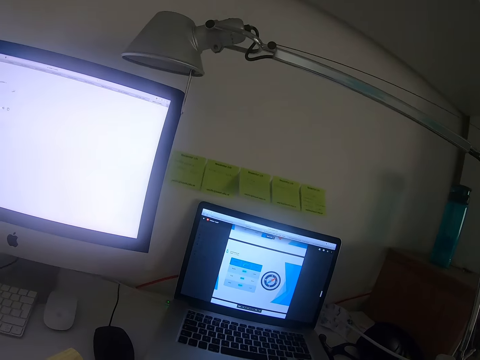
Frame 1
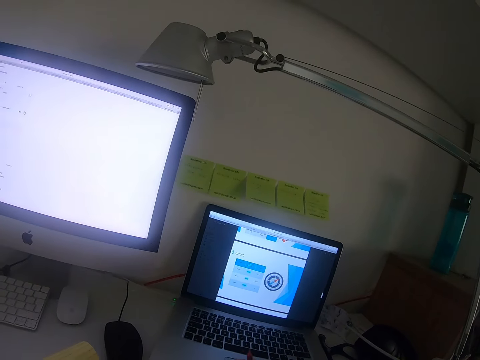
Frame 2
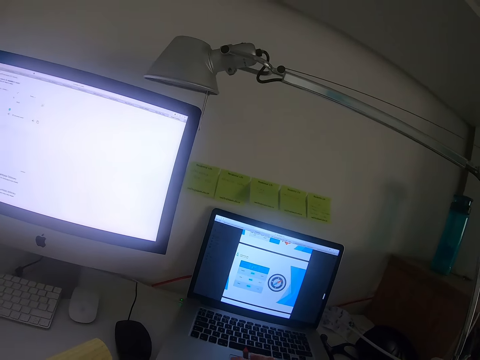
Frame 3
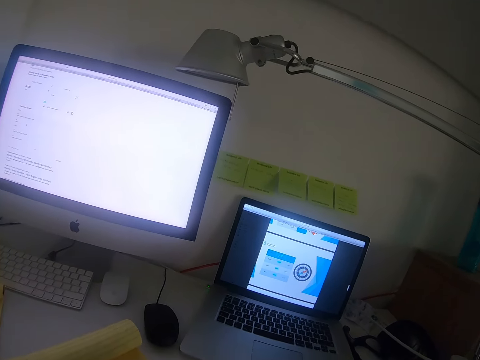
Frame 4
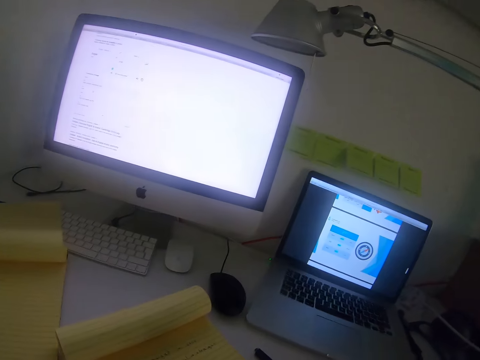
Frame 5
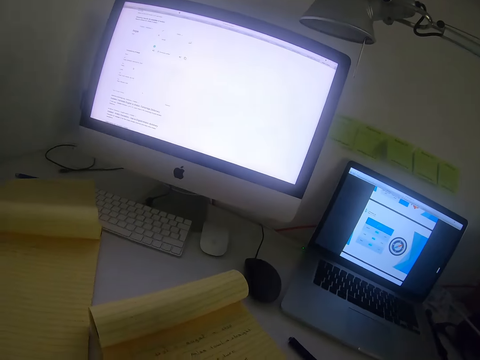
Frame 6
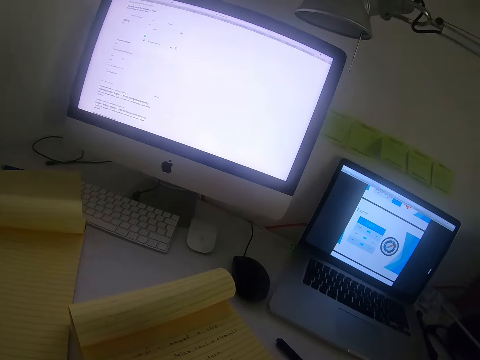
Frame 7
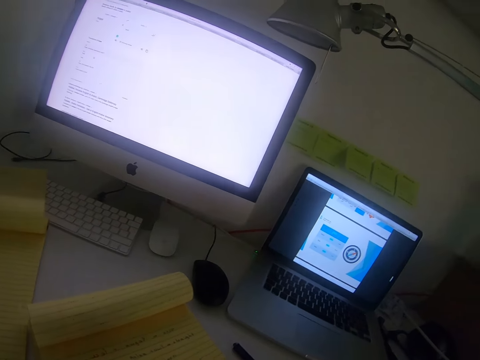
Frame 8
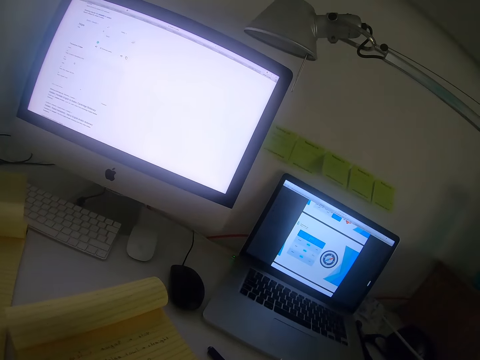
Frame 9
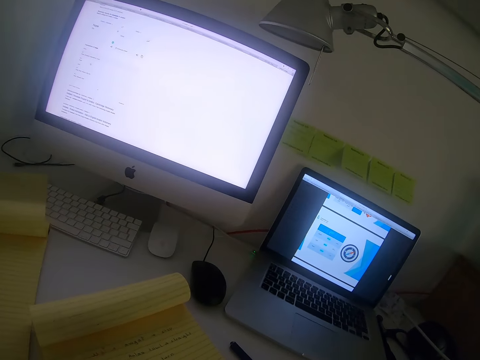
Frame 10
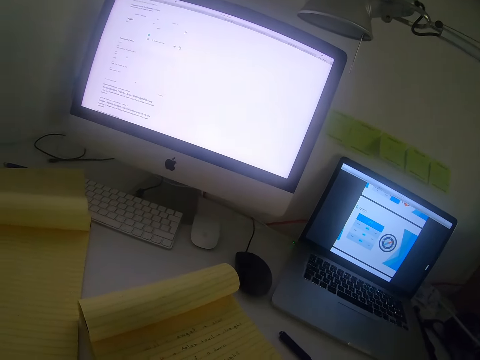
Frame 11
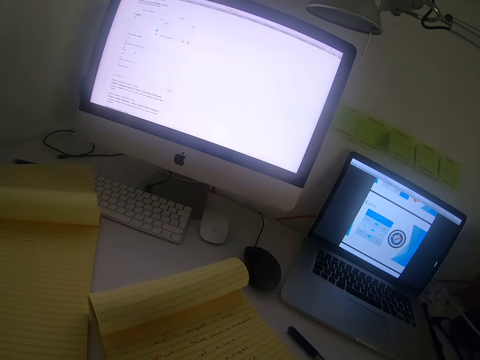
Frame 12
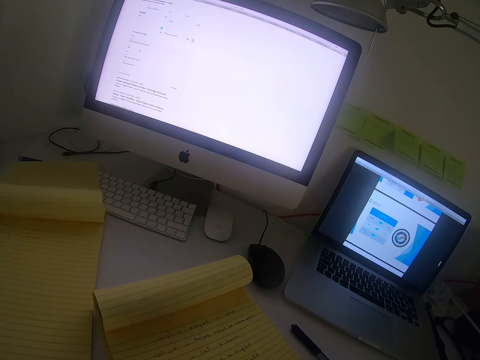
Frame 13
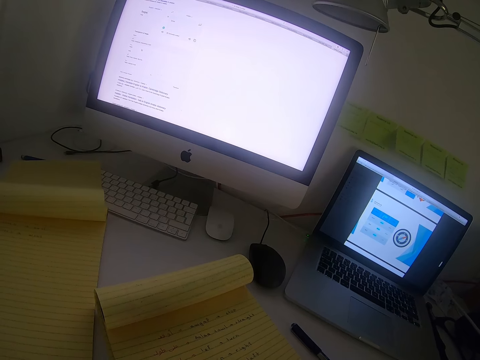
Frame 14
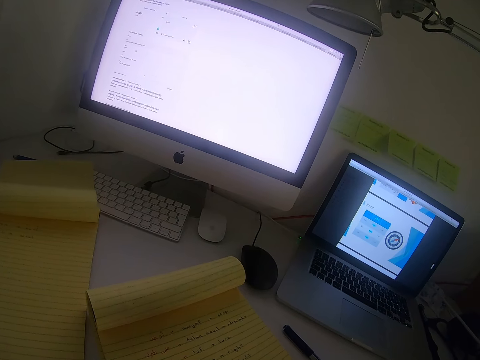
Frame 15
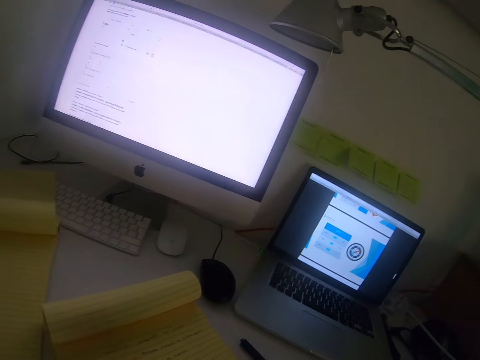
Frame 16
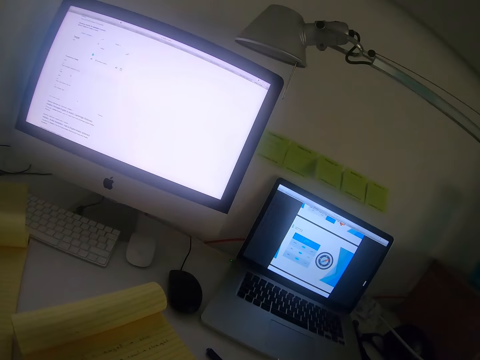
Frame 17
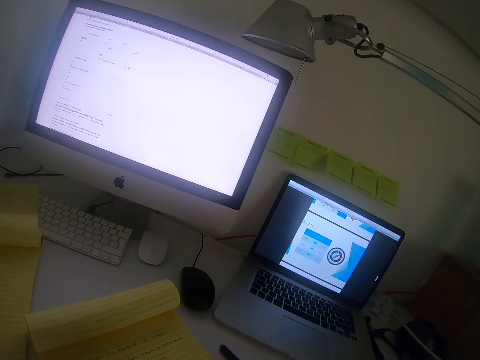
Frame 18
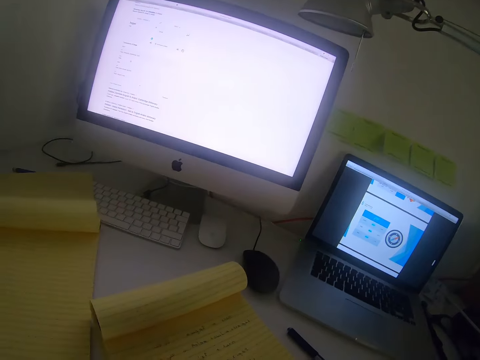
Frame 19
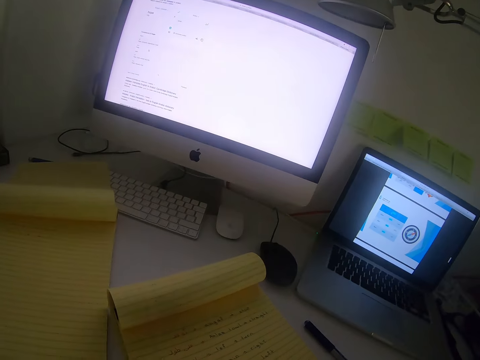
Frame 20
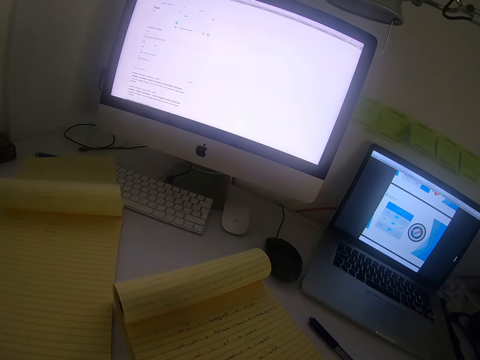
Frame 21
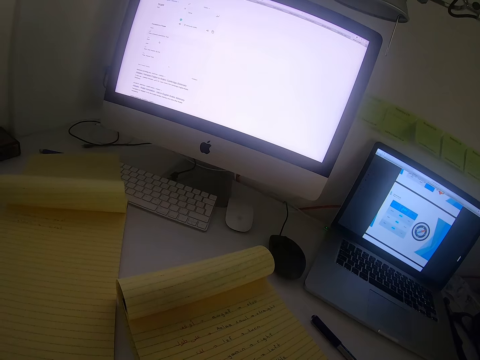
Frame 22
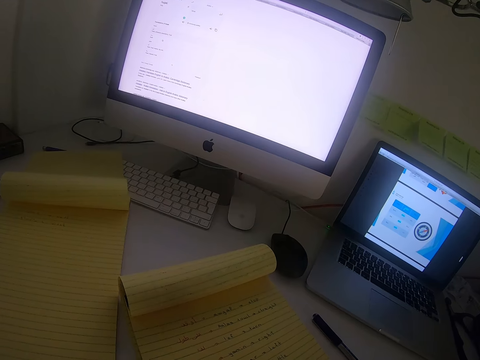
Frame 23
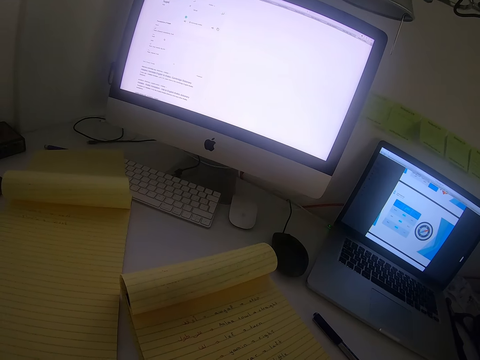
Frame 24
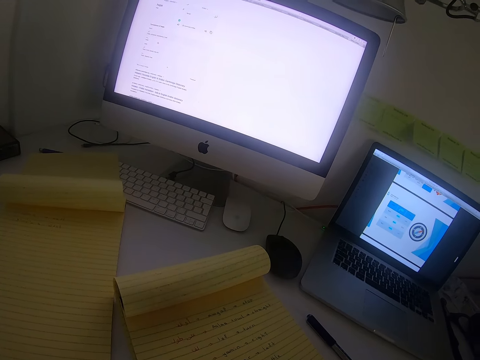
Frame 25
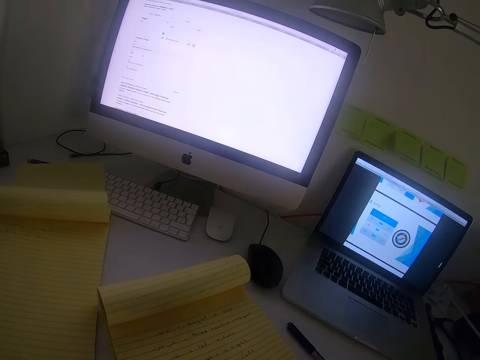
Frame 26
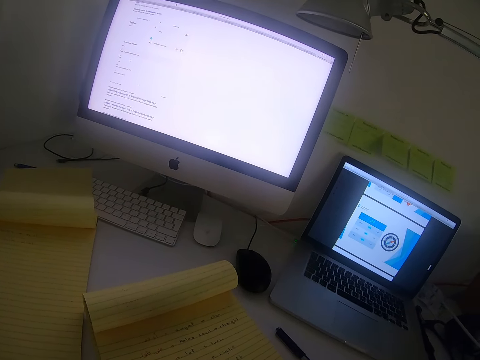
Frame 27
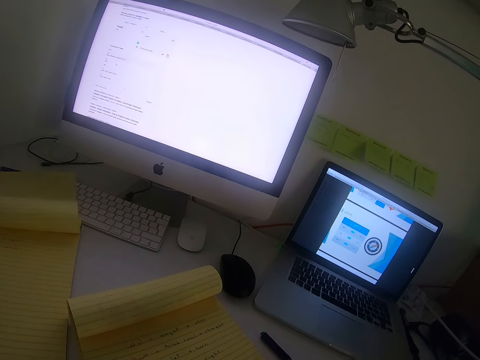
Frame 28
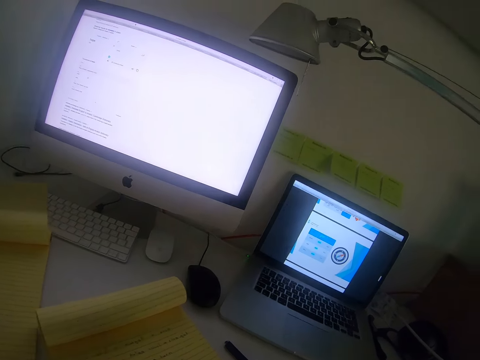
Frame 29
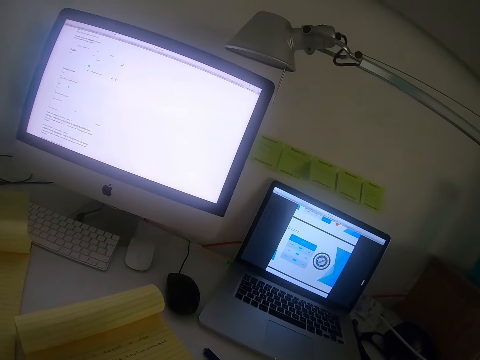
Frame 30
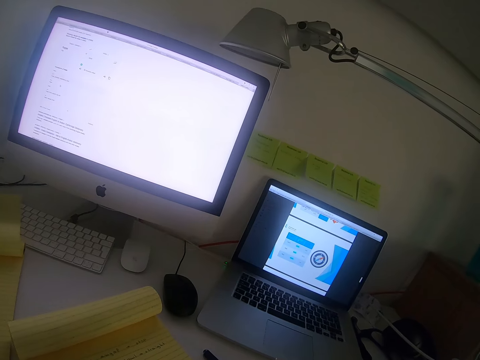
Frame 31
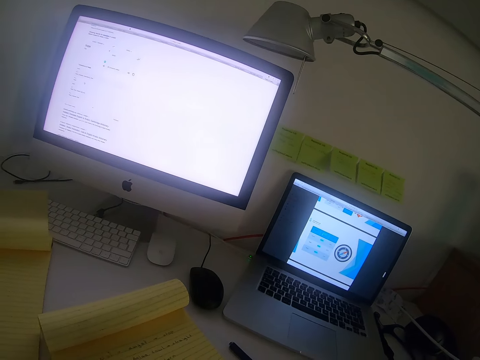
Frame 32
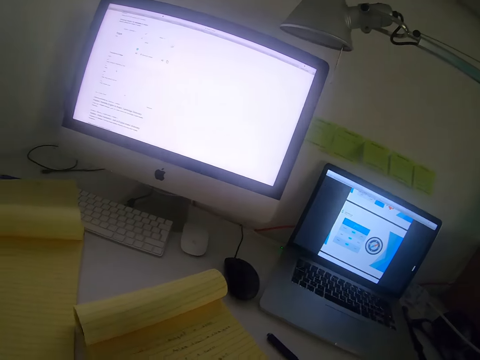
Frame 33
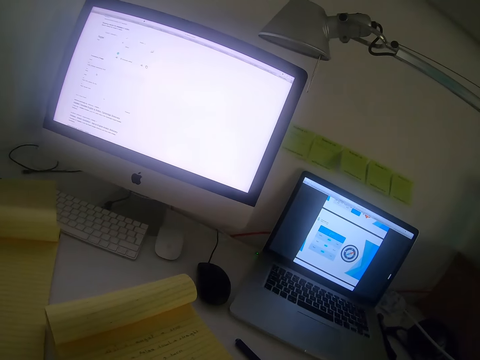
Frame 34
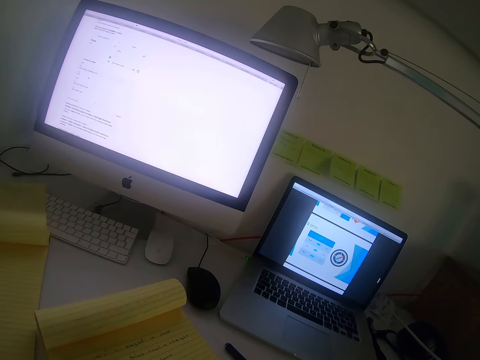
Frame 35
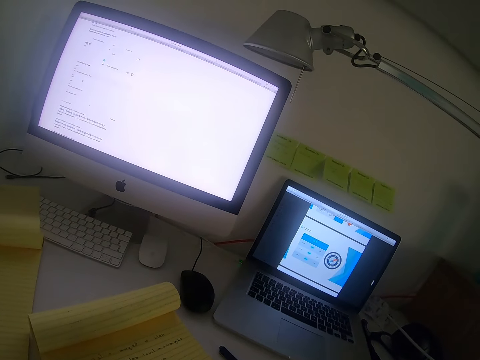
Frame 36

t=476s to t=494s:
The camera wearer picks up a pencil. They swing a hand. They write on the exercise book. They stare at the laptop. They write on the exercise book. They stare at the laptop. They write on the exercise book. They stare at the laptop.

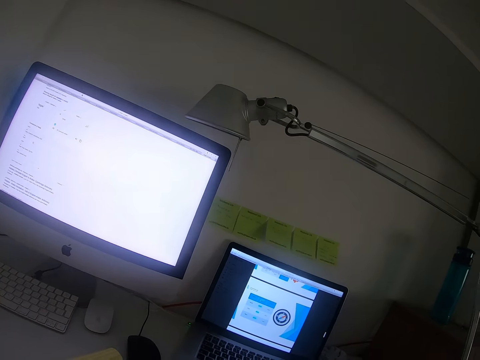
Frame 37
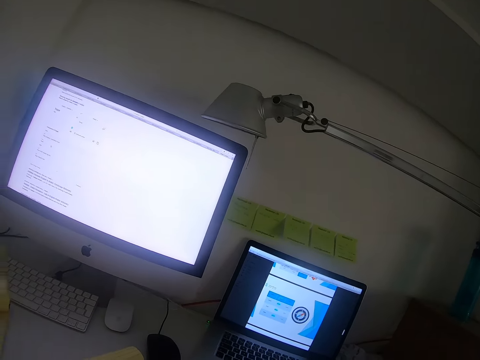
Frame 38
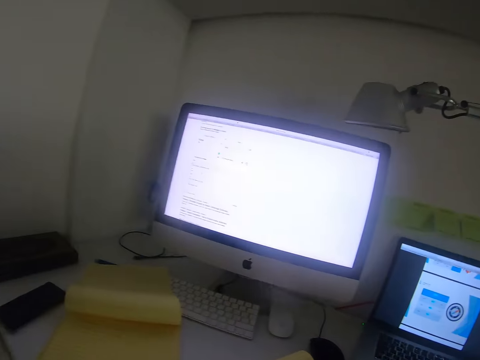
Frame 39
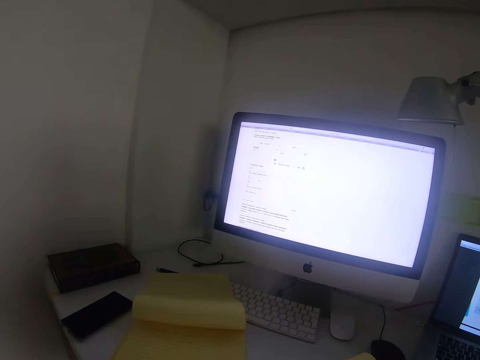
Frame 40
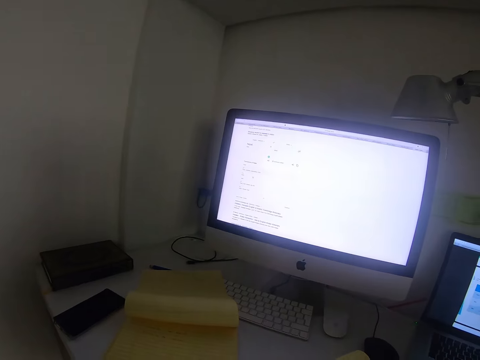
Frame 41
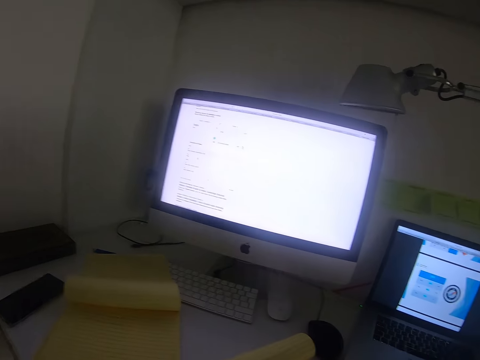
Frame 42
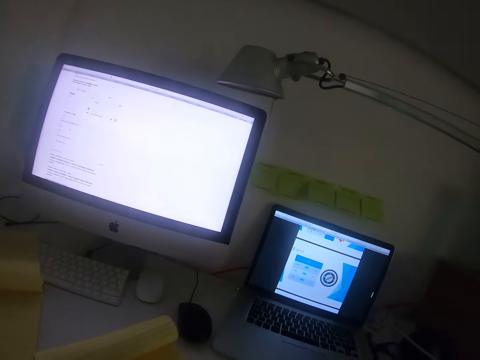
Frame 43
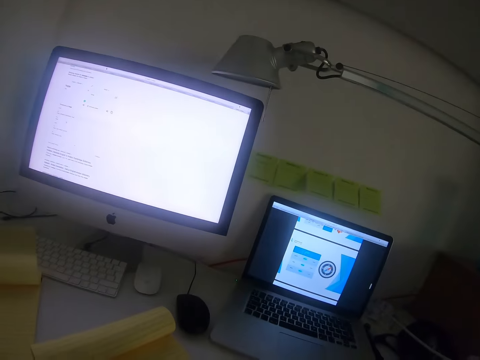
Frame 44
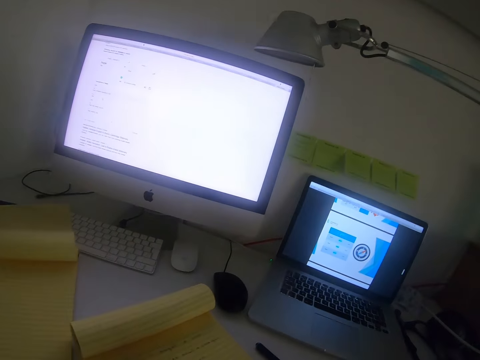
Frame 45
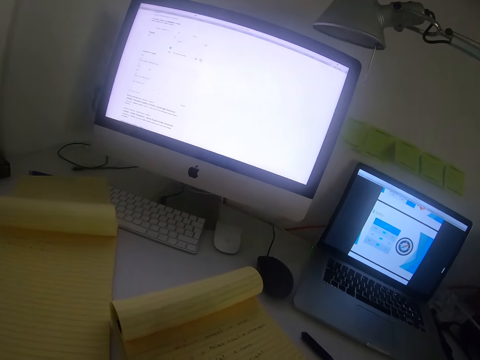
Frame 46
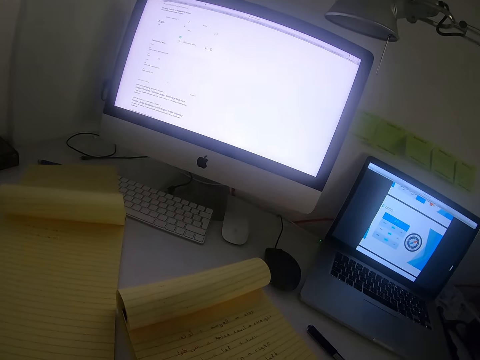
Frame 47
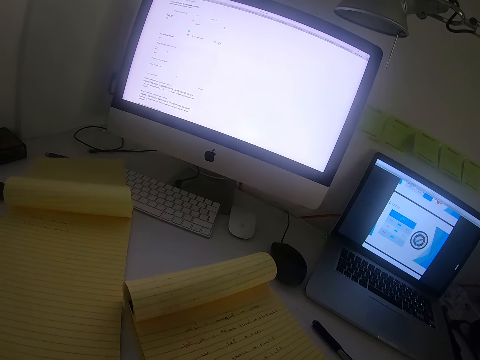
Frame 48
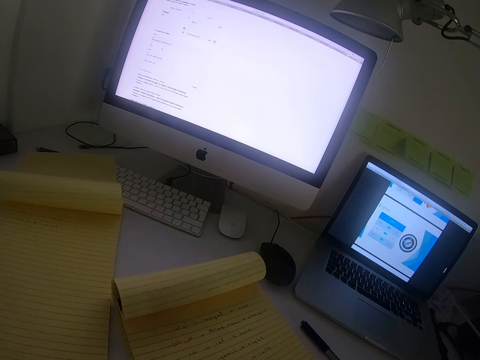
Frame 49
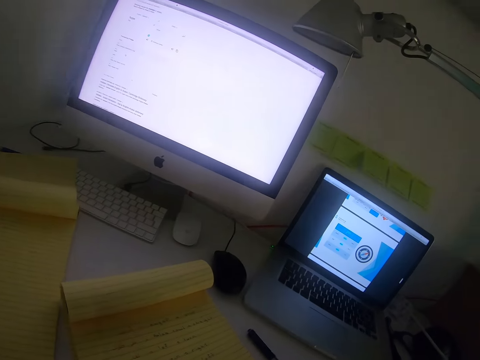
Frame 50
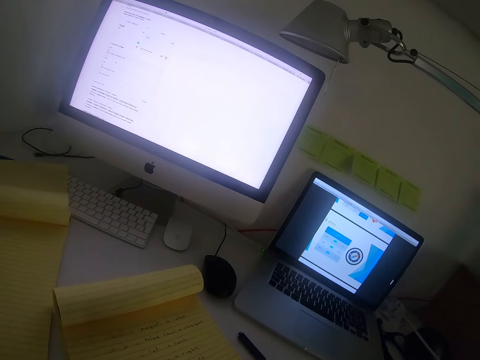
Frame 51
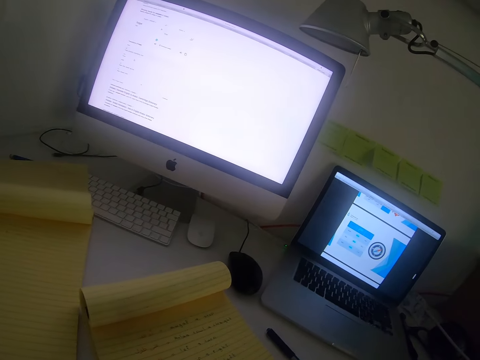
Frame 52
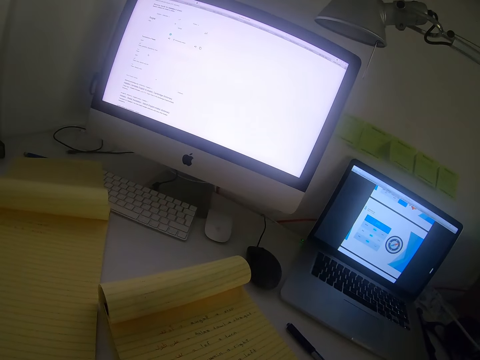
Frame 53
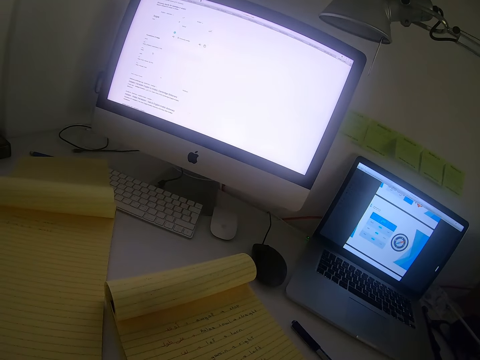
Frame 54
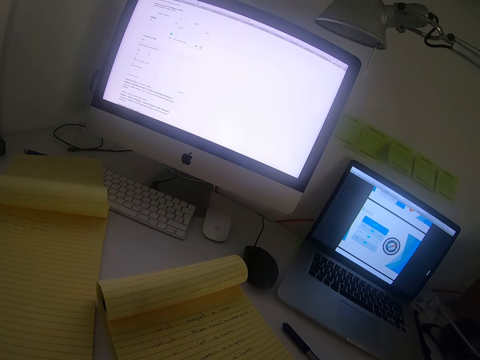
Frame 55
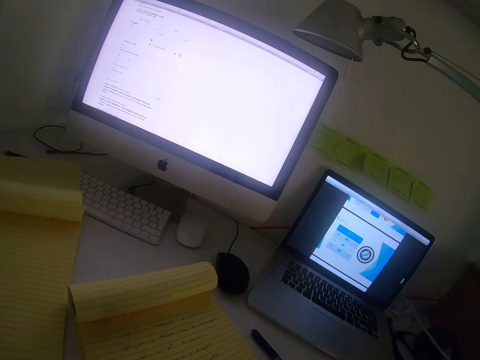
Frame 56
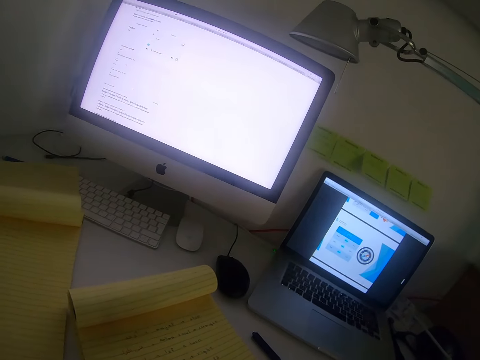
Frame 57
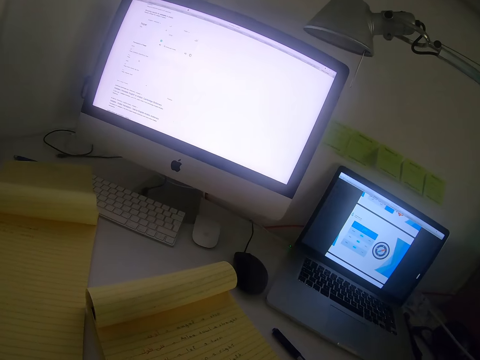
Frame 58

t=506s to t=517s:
The camera wearer stares at the exercise book. They write on the exercise book. They stare at the laptop. They write on the exercise book. They stare at the laptop. They write on the exercise book.
